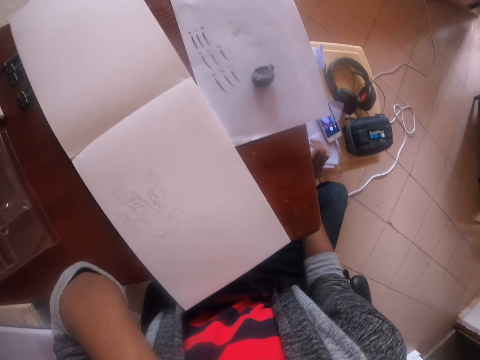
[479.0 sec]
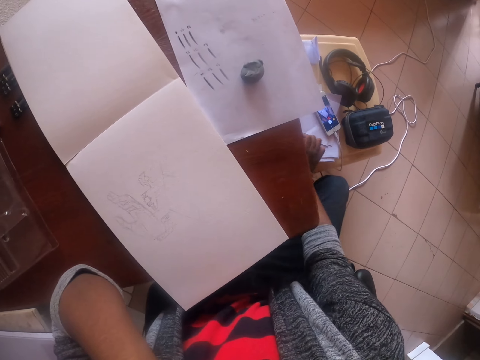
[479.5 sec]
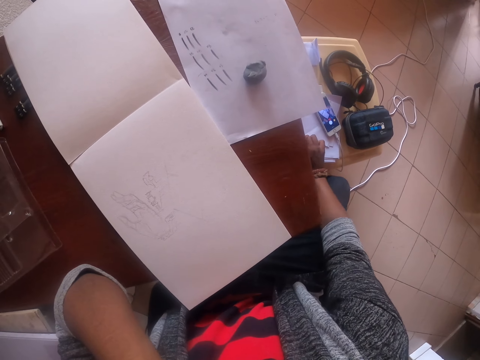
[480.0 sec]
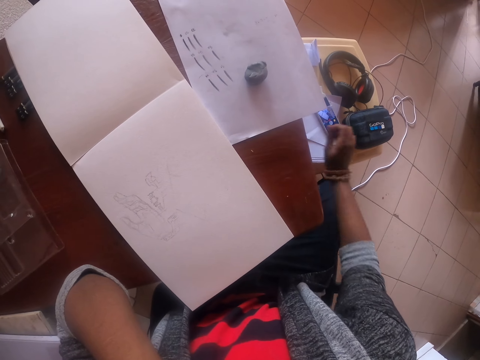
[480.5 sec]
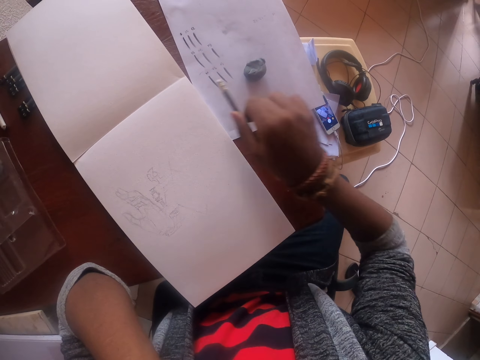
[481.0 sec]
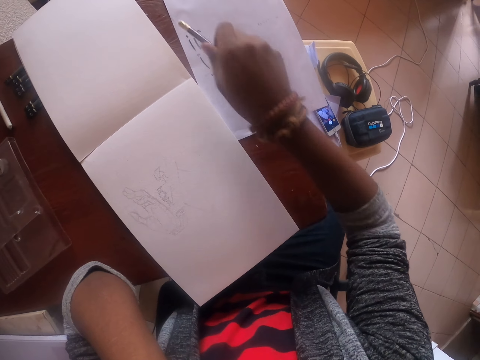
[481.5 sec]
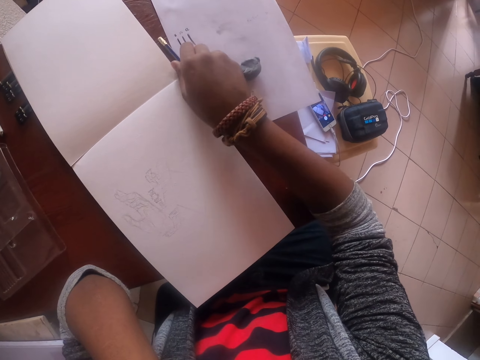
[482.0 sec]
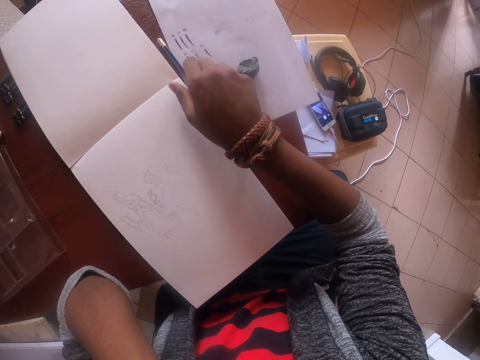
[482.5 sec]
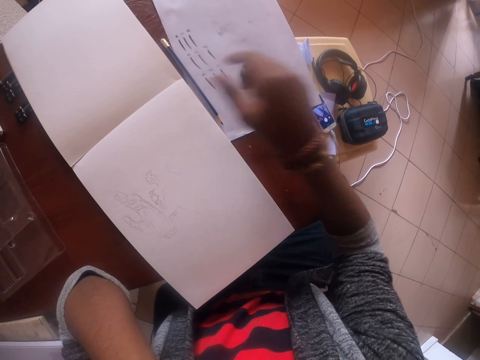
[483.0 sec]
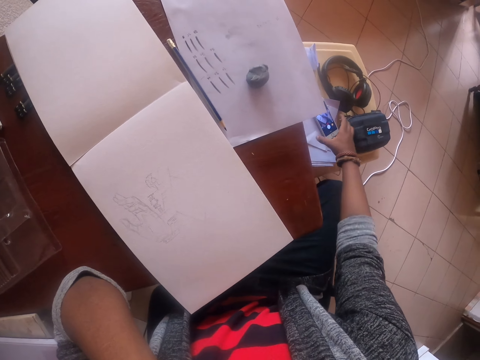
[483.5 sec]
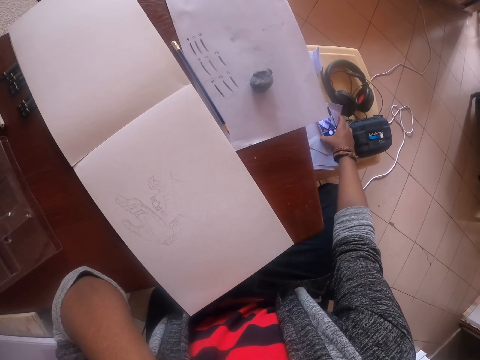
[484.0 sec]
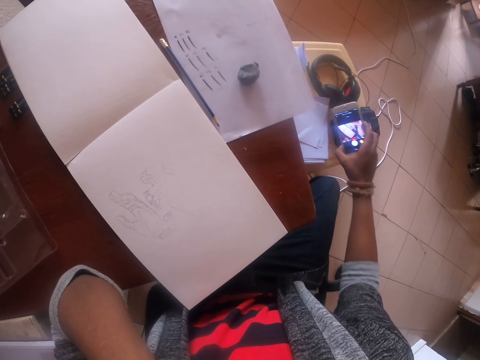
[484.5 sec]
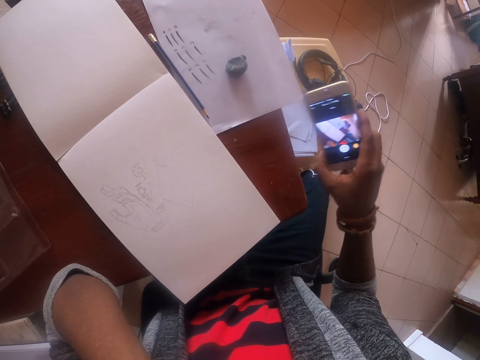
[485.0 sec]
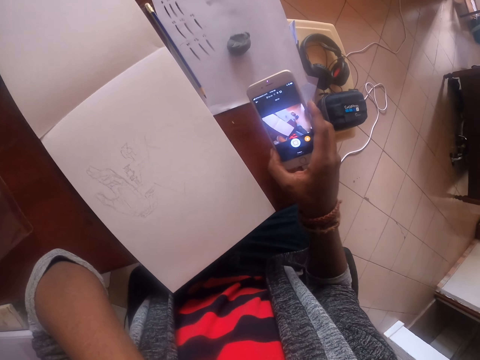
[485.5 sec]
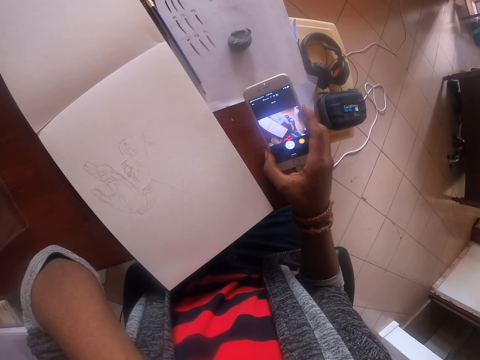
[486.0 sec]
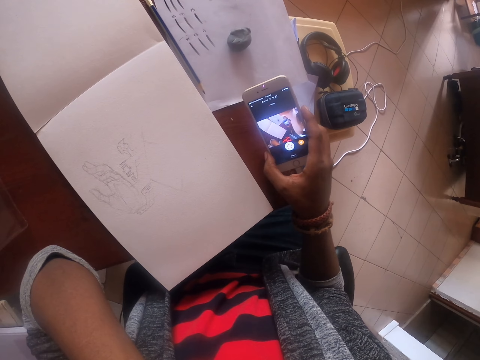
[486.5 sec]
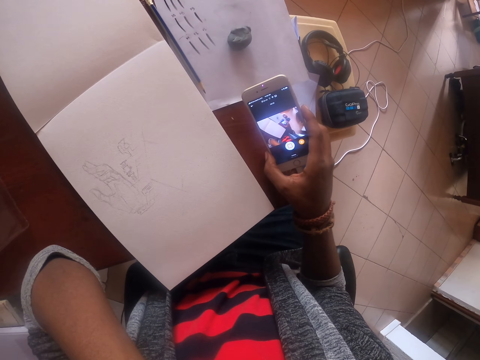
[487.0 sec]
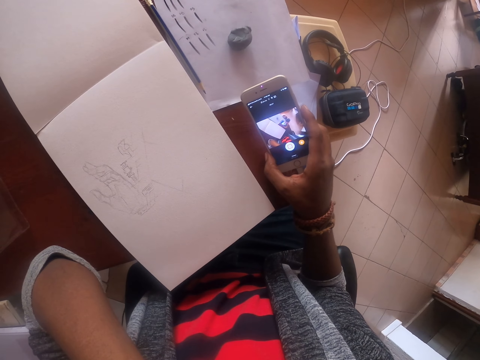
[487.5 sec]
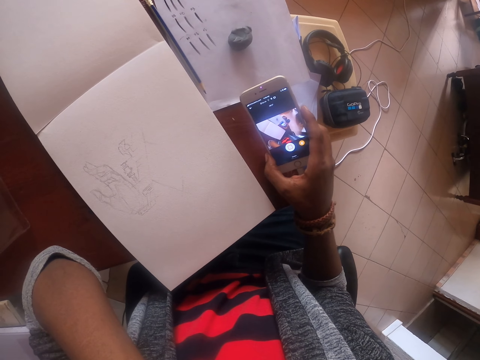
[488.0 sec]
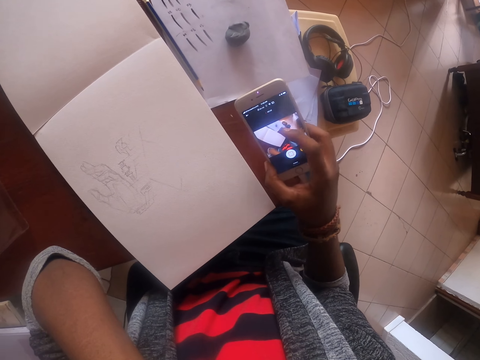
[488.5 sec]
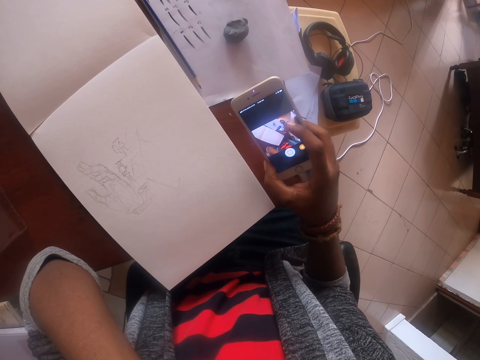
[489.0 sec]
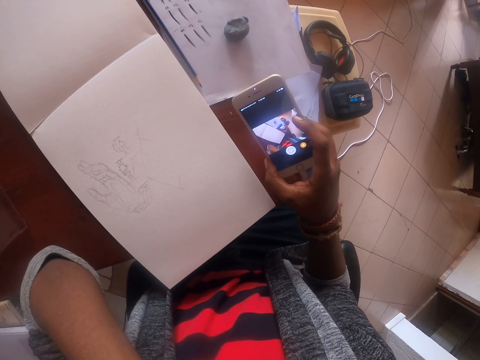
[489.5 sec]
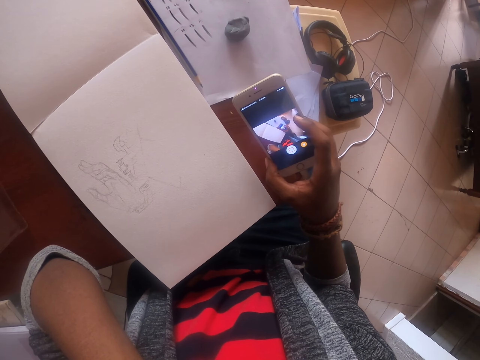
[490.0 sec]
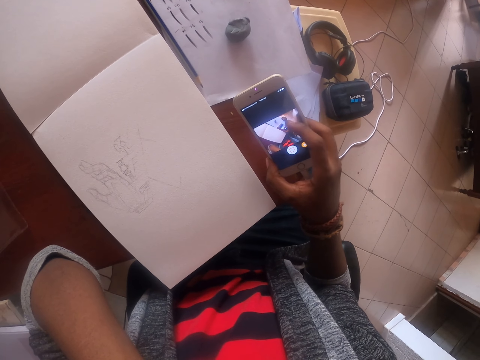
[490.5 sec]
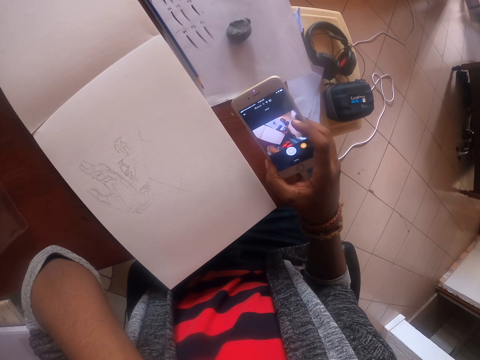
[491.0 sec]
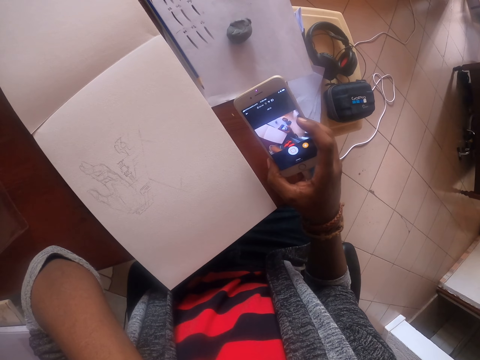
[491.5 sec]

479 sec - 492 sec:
The camera wearer picks the pencil on the floor. They place the pencil on the table. They pick a phone. They watch a video on the phone. They touch the phone with a finger.

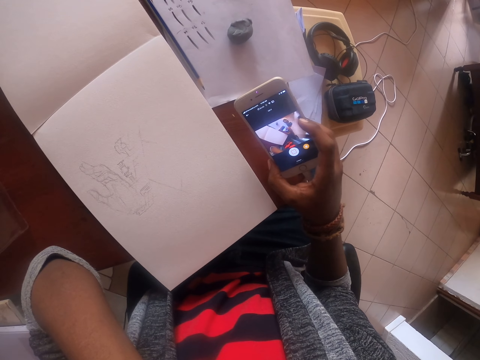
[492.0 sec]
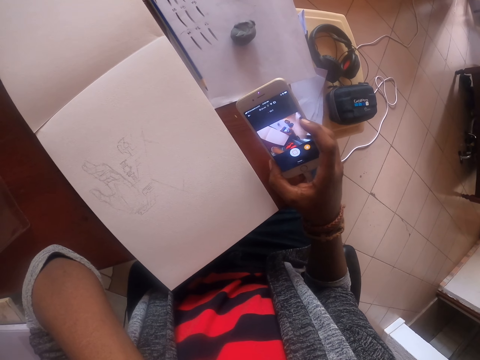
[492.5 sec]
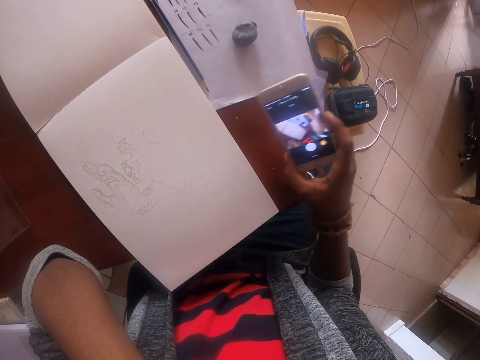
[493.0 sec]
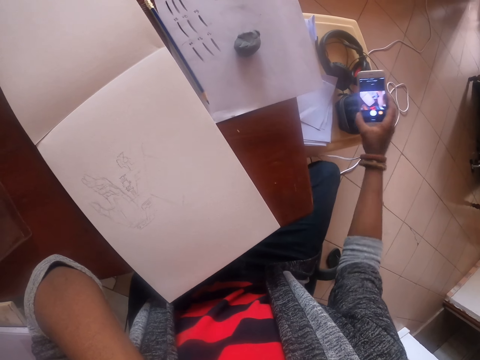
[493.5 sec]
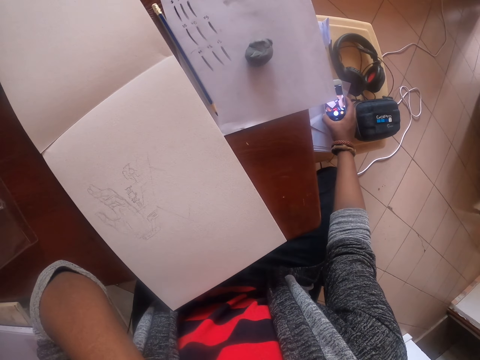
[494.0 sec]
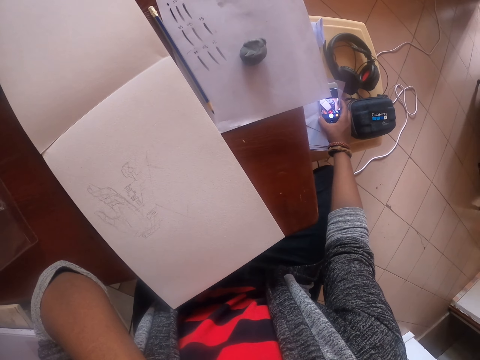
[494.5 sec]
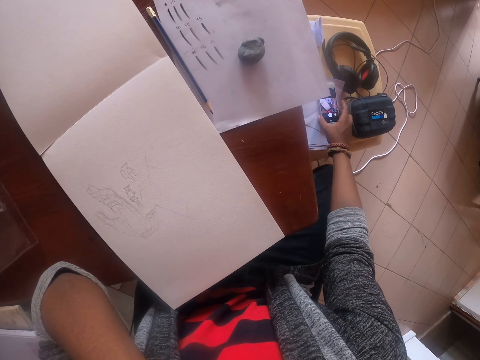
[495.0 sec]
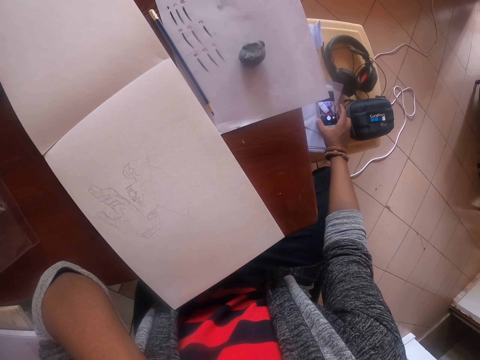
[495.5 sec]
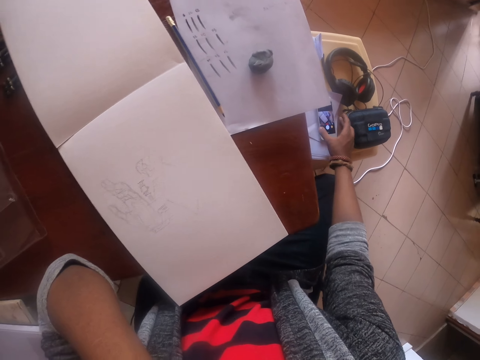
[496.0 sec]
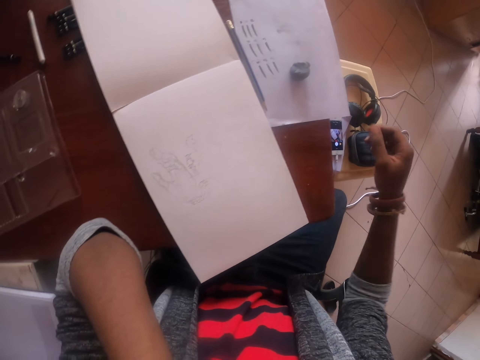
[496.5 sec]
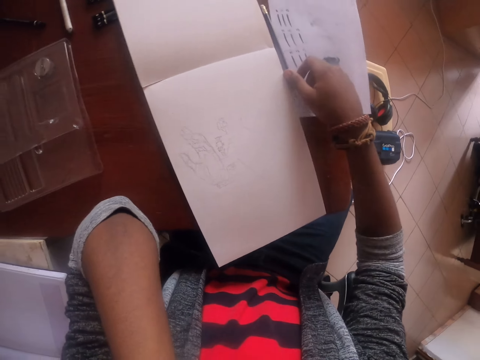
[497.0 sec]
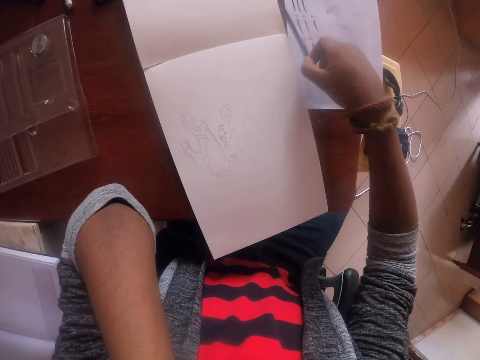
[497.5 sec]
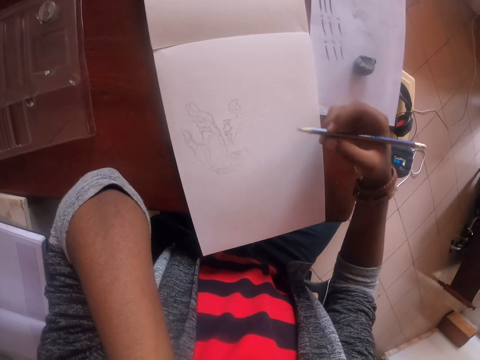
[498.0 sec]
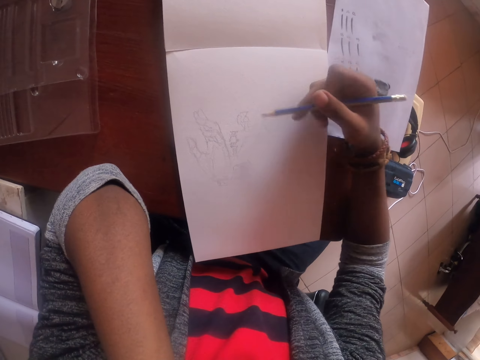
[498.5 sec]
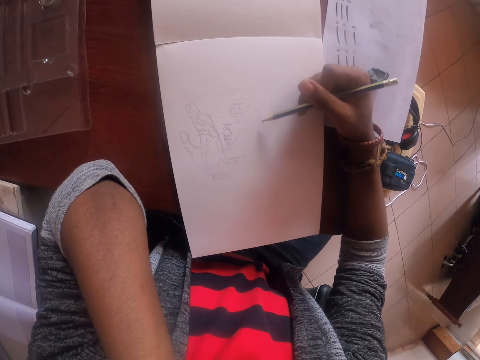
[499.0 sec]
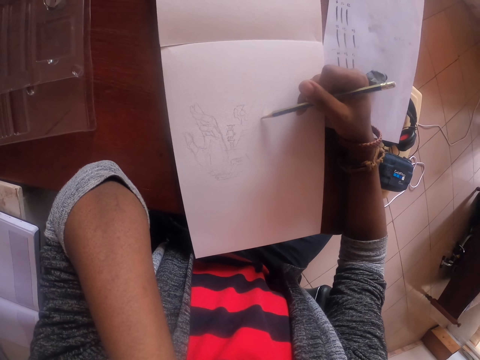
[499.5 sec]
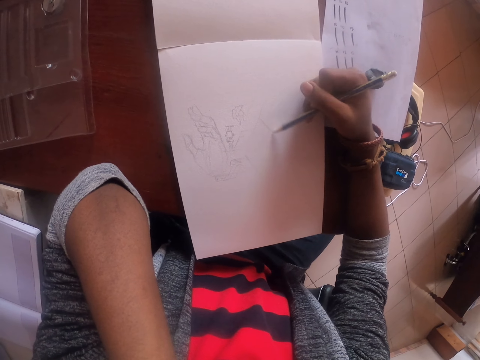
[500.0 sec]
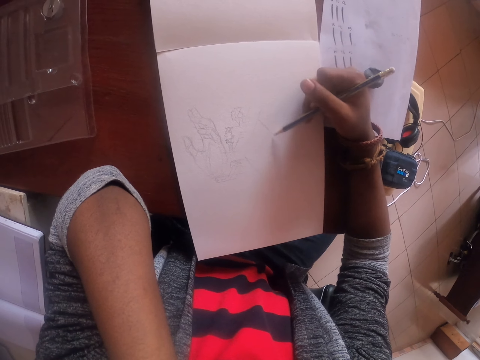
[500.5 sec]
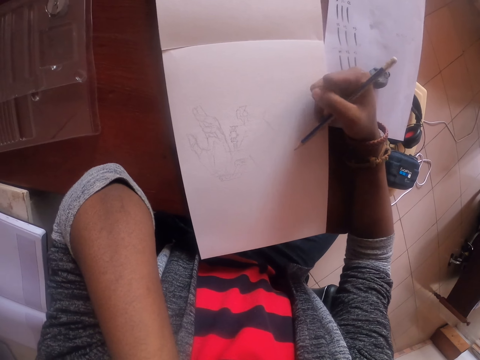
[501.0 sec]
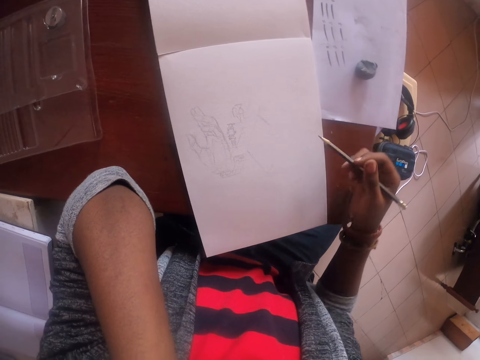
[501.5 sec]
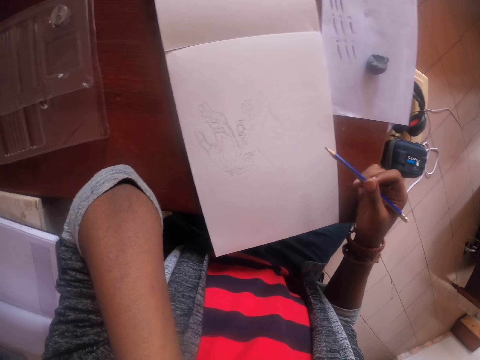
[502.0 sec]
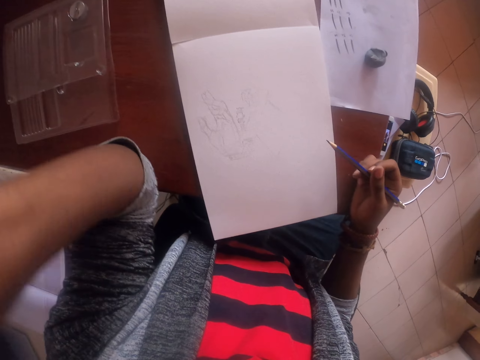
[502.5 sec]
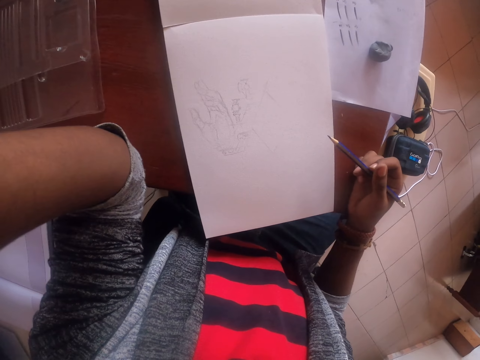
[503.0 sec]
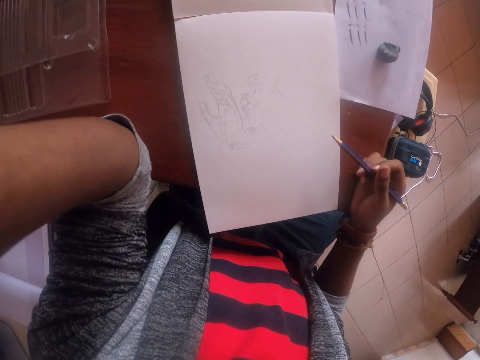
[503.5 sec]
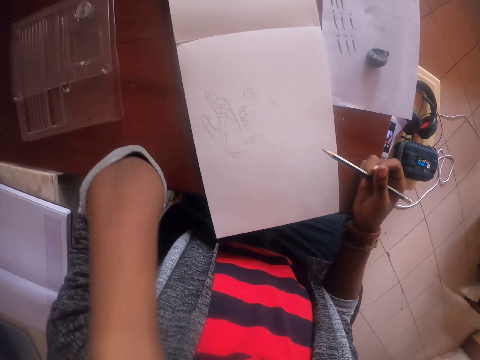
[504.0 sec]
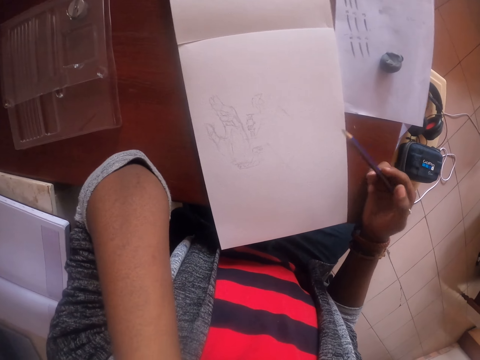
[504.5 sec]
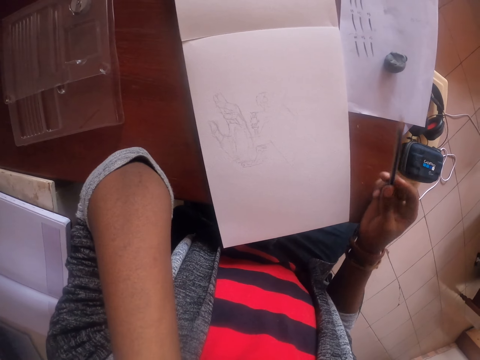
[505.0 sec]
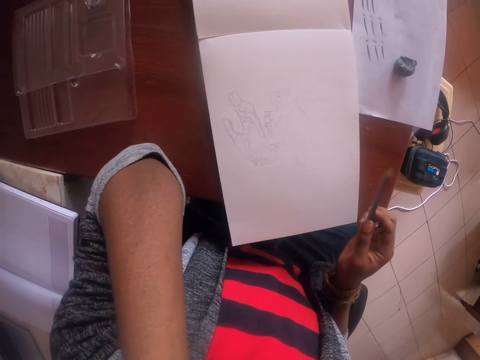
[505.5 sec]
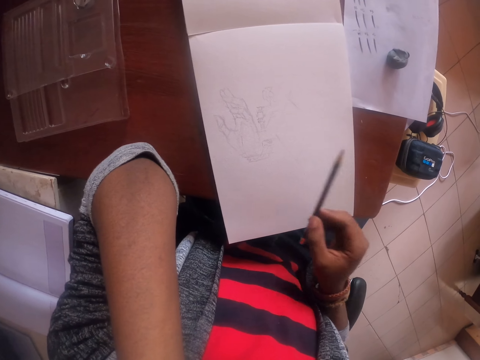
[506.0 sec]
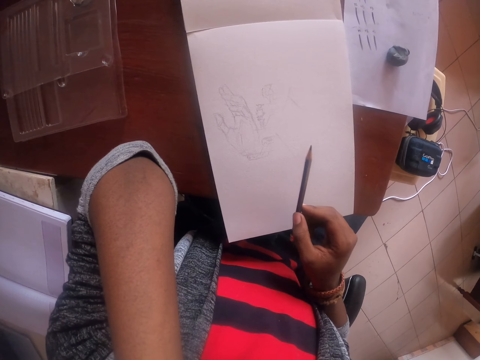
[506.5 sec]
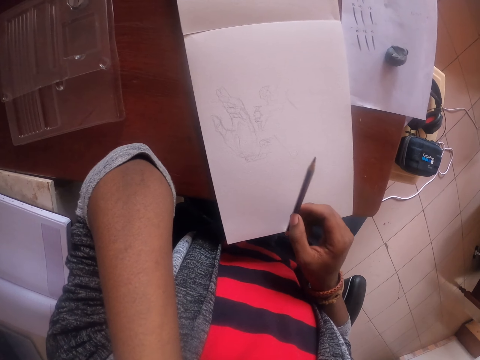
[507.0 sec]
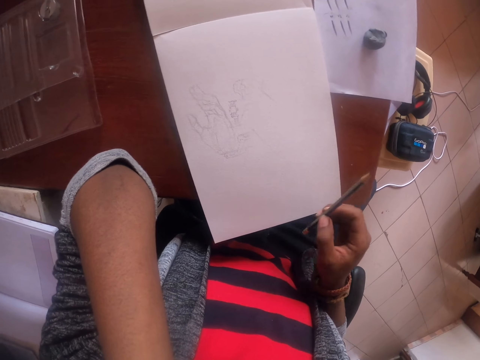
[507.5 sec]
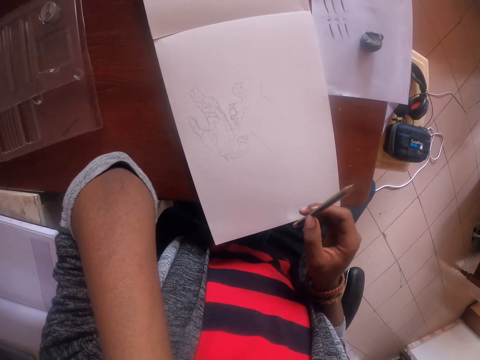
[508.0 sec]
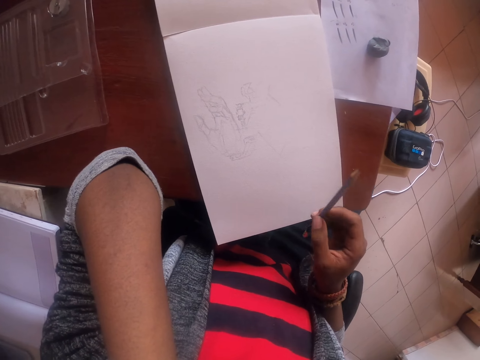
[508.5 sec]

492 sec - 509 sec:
The camera wearer puts down the phone. They pick a pencil on the table. They draw on a paper with the pencil. They raise the left hand. They touch the camera. They hold the pencil with the right hand.
